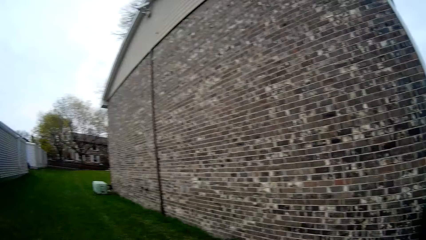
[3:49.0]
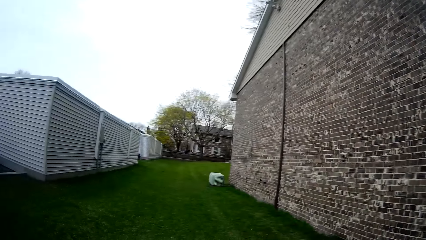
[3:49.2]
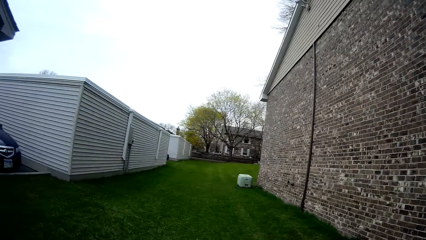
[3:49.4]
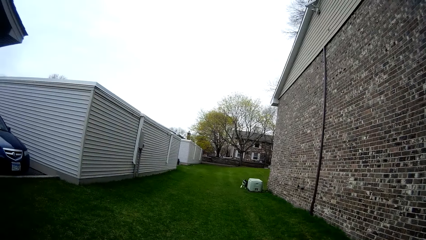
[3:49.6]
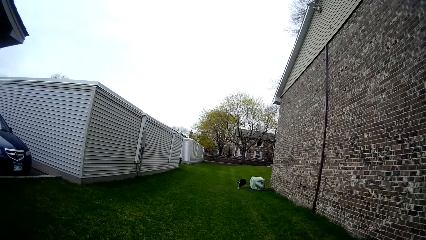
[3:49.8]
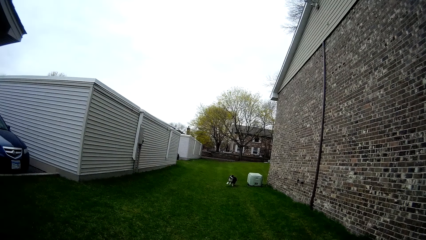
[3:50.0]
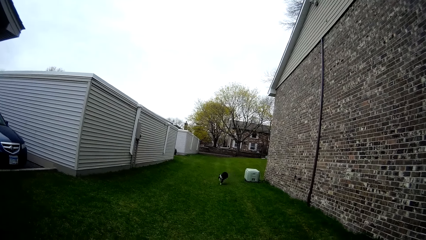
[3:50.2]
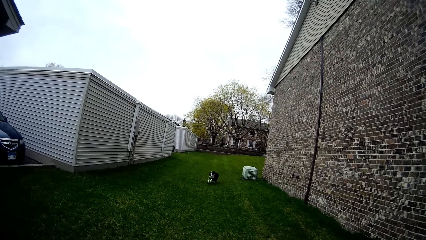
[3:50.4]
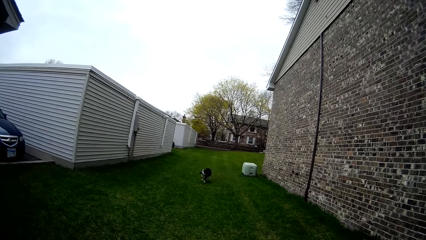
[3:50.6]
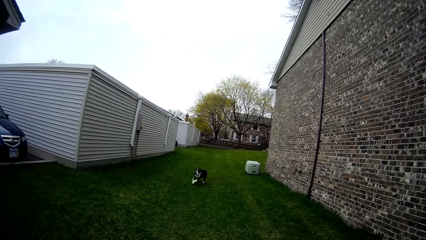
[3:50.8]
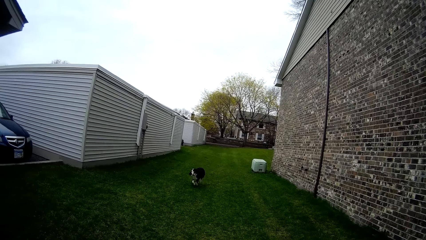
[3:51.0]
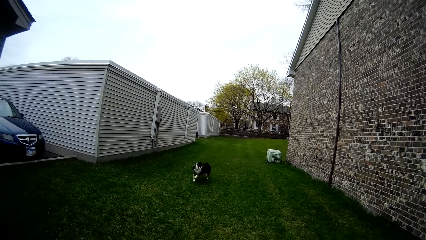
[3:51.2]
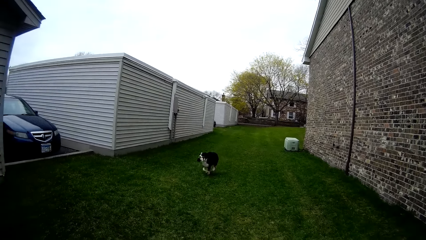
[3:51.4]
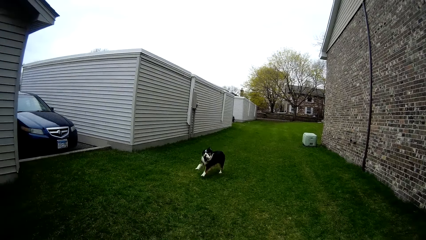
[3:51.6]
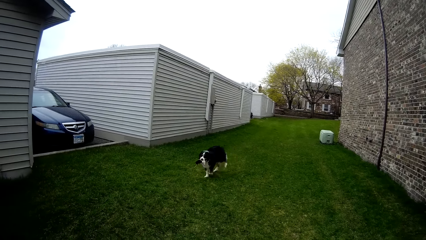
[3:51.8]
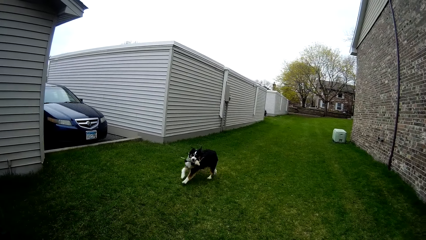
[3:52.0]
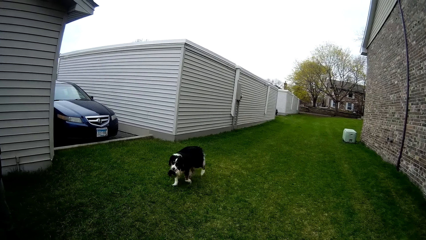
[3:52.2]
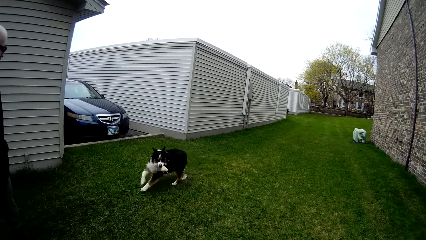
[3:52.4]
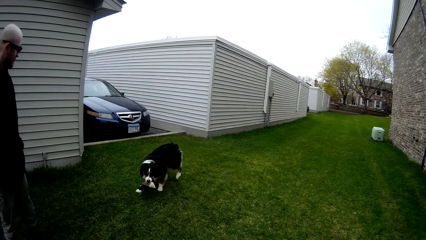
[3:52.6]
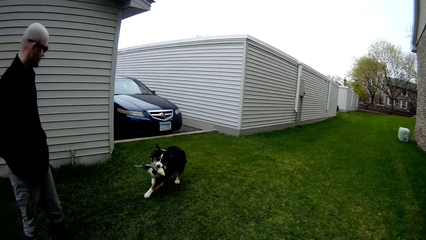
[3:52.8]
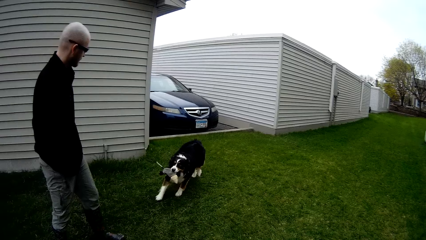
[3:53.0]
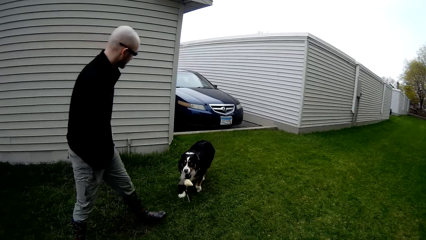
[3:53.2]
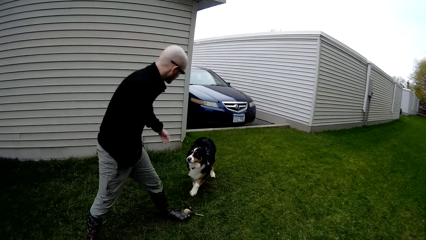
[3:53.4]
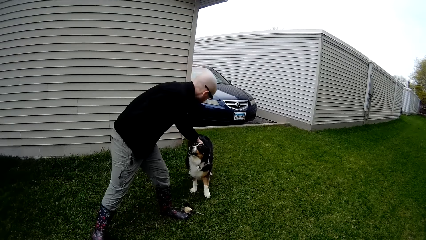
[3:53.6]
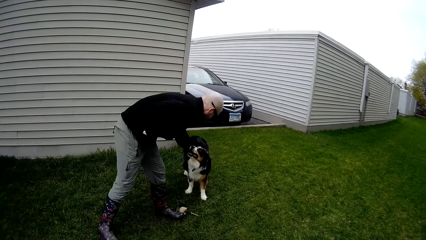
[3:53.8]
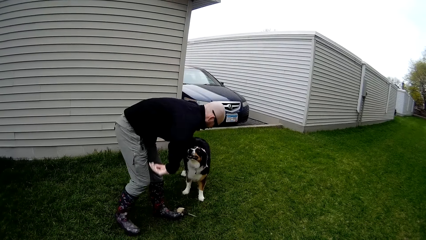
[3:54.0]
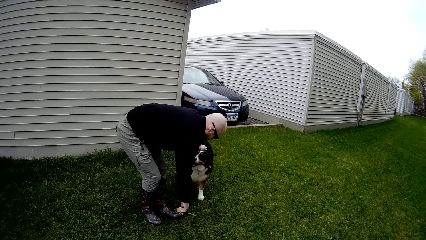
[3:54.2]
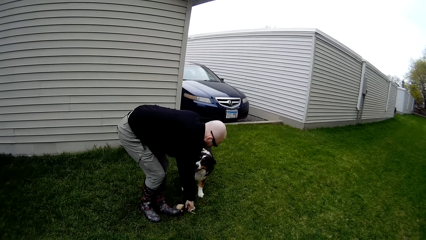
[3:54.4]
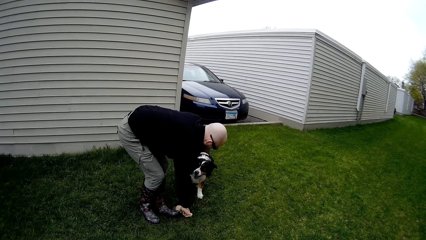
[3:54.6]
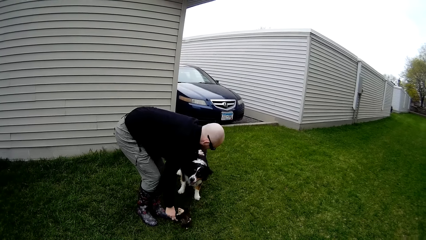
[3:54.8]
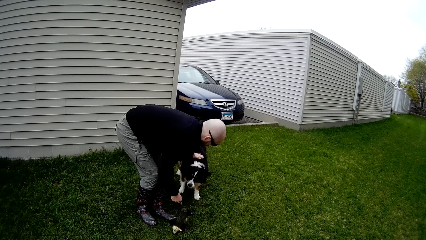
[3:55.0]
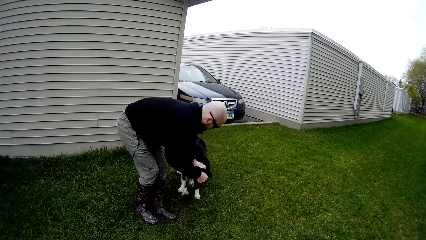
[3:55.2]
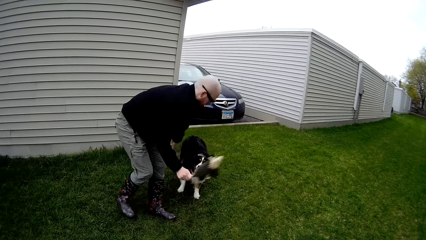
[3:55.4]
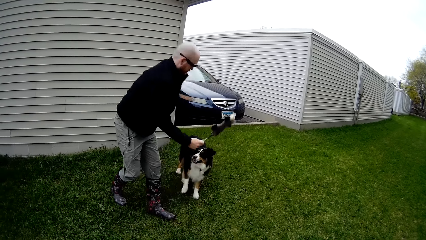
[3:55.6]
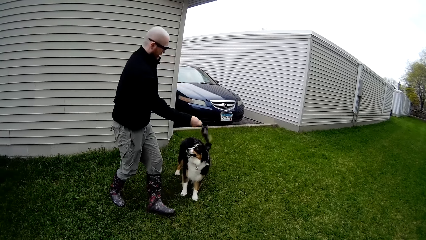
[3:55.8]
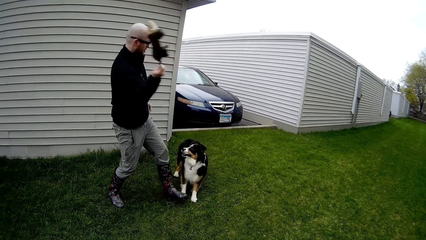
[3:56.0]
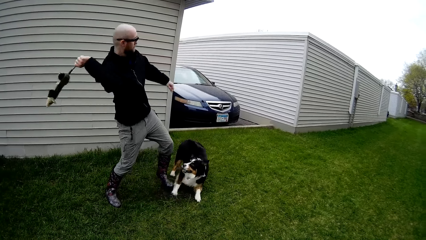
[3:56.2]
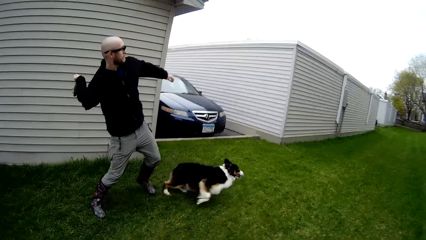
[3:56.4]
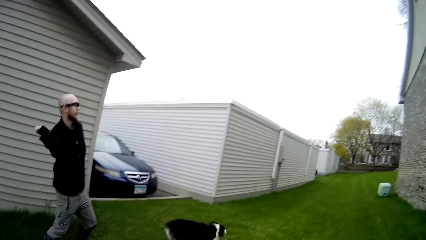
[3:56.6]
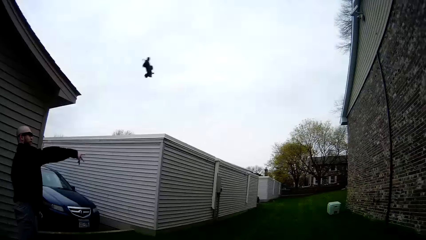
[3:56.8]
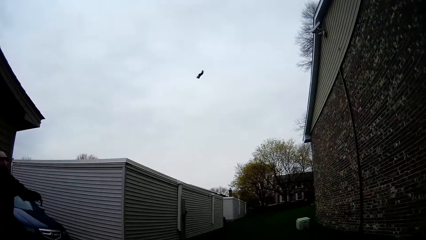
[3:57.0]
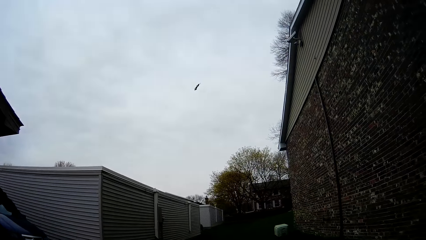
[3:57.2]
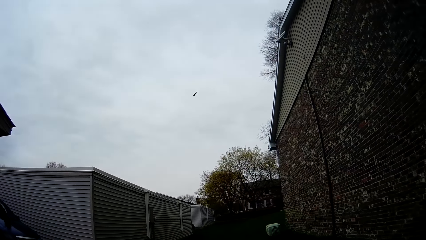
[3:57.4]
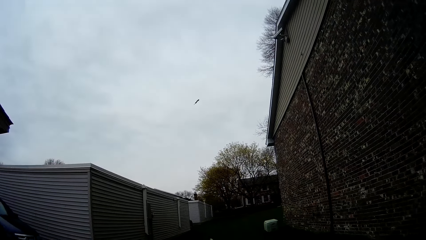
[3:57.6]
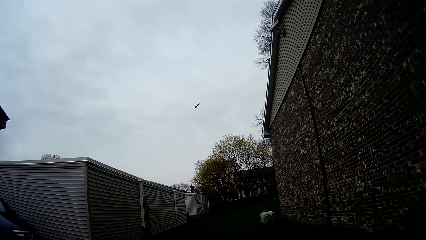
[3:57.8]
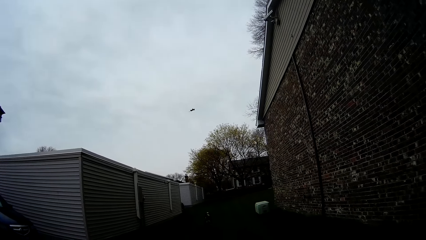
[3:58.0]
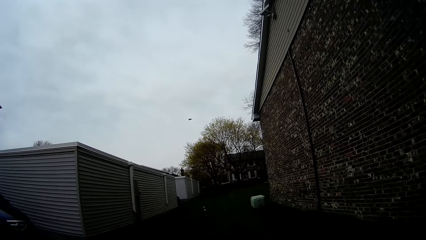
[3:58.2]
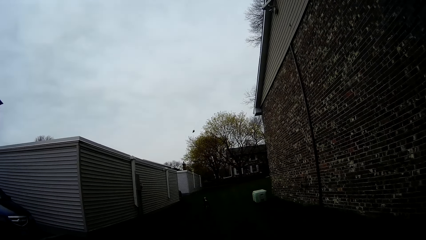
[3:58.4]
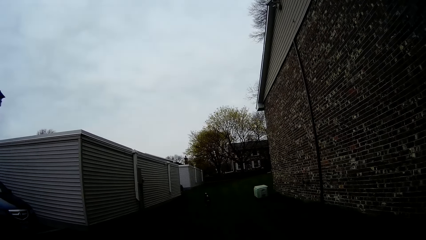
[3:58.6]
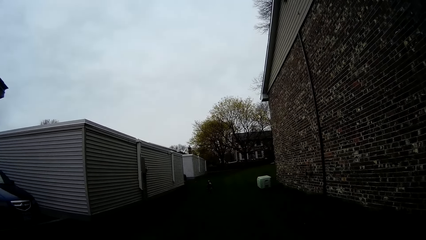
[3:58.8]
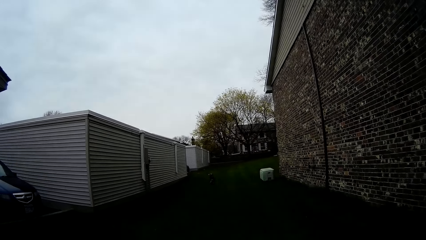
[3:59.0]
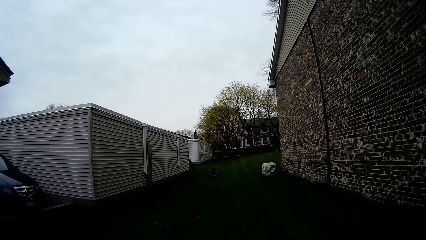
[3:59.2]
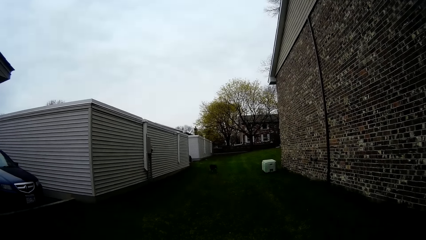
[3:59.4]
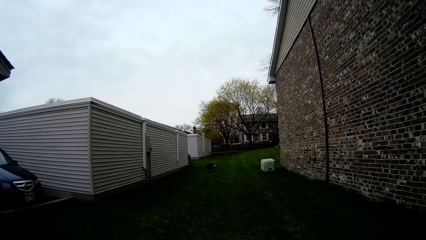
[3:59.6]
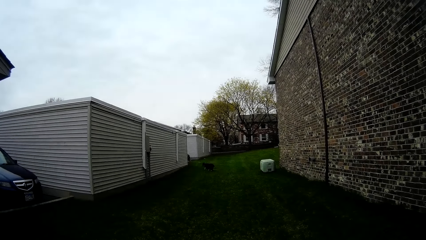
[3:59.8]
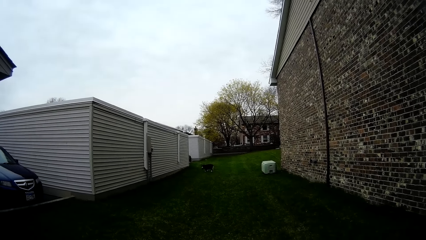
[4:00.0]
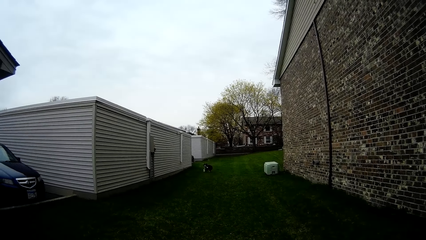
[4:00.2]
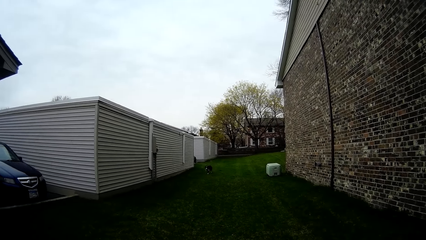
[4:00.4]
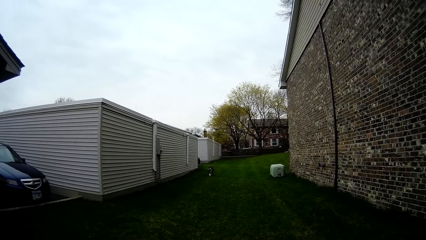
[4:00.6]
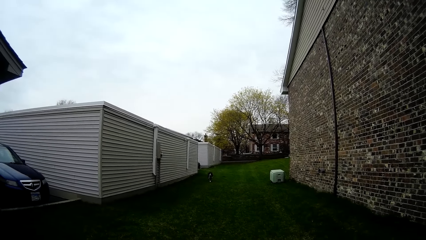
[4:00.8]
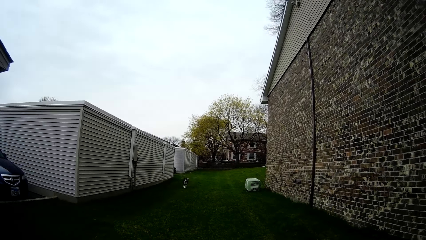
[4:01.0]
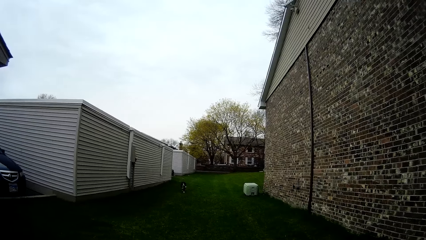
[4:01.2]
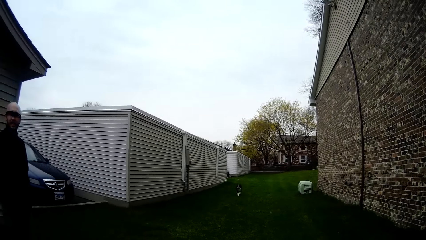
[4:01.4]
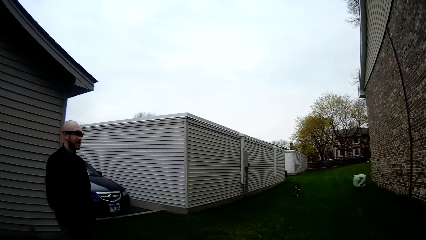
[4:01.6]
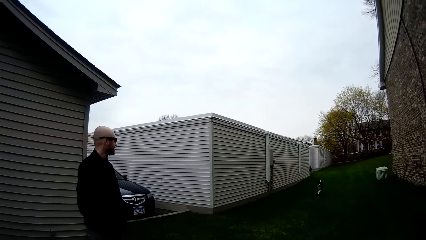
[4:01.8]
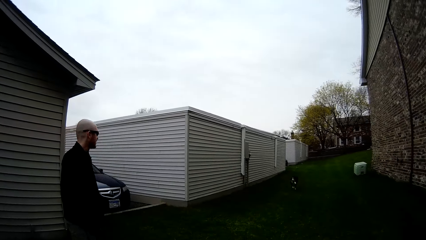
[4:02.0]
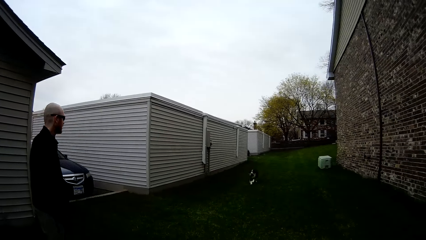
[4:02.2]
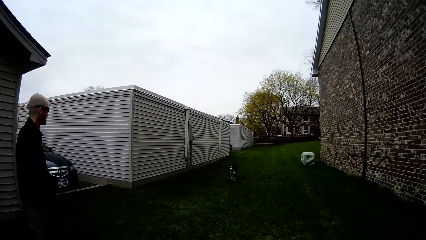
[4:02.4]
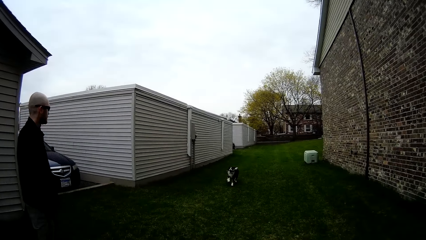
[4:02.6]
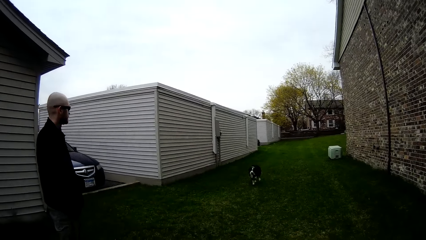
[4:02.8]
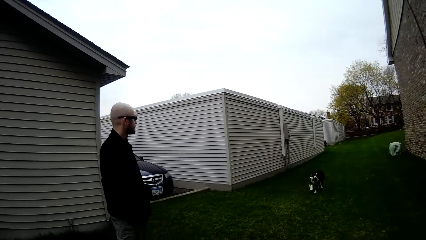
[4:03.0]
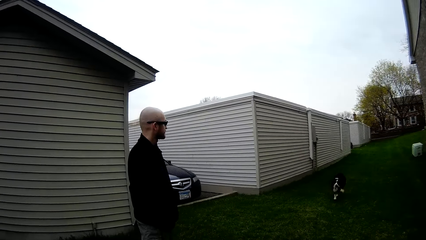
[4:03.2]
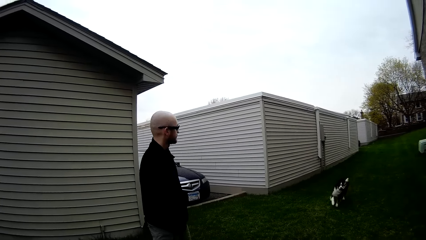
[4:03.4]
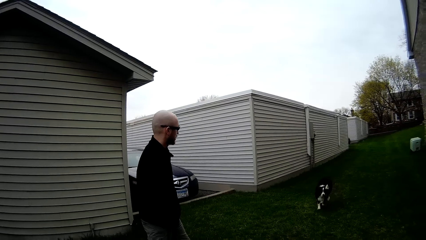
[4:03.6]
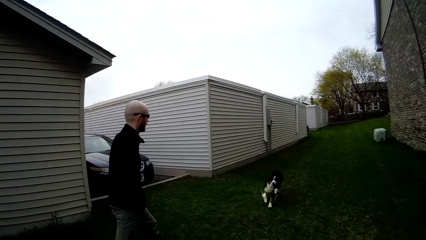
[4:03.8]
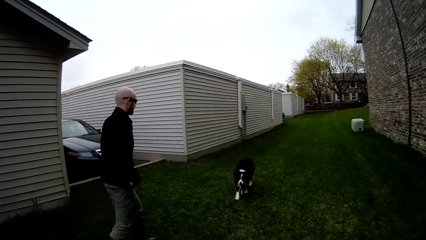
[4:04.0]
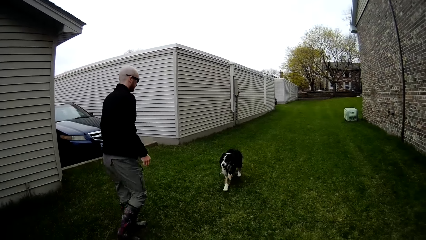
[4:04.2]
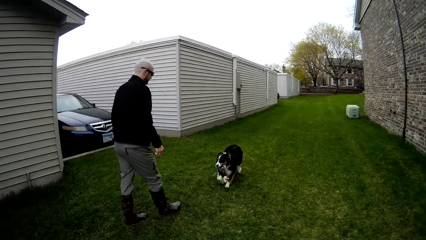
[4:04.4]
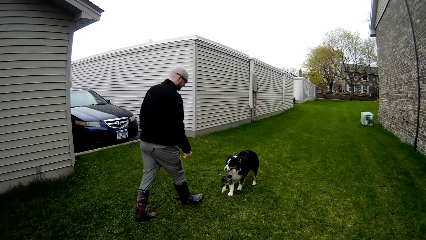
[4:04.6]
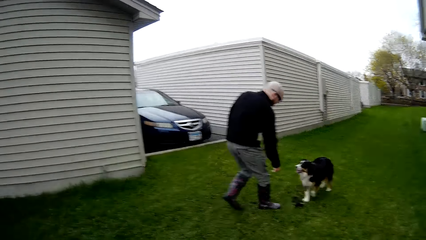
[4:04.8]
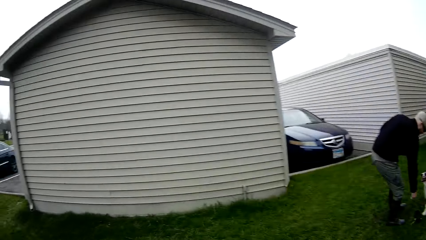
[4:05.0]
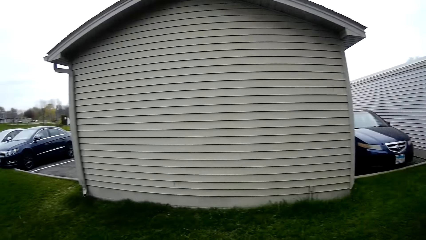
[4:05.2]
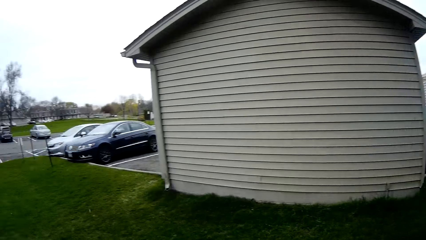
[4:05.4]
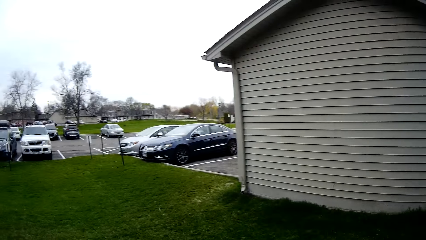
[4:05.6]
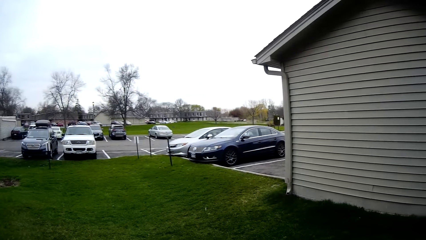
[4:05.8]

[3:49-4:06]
The dog runs towards the man with the toy in its mouth. The camera wearer looks around. The dog drops the toy in its mouth on the ground. The man pats the dog with his left hand. The man picks up the toy from the ground with his right hand, bends, swings the toy in his right hand, and throws the toy in his right hand. The dog runs after the toy. The dog runs towards the man with the toy in its mouth. The camera wearer talks. The dog runs. The man bends.
